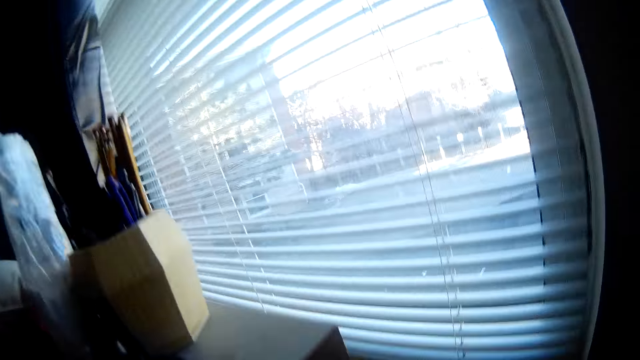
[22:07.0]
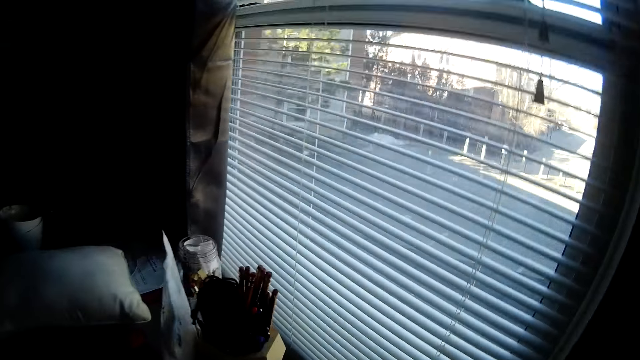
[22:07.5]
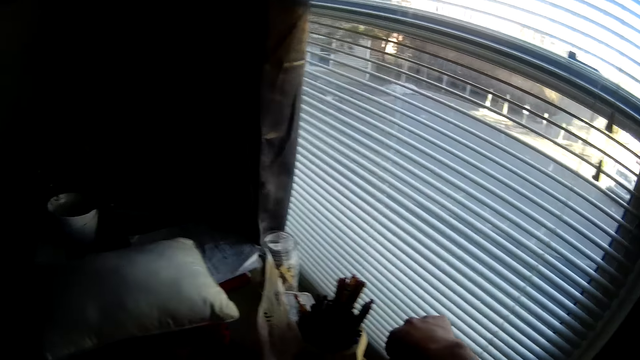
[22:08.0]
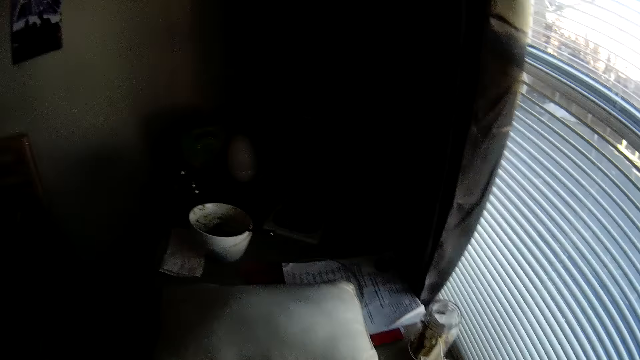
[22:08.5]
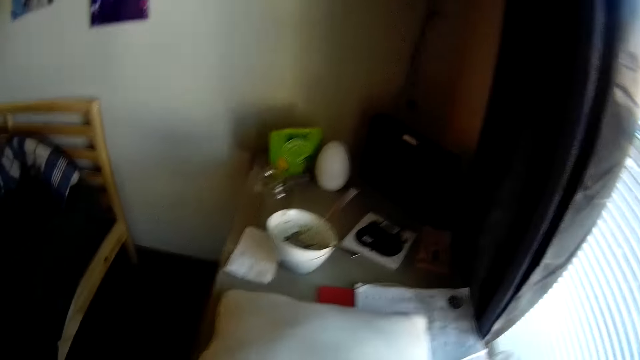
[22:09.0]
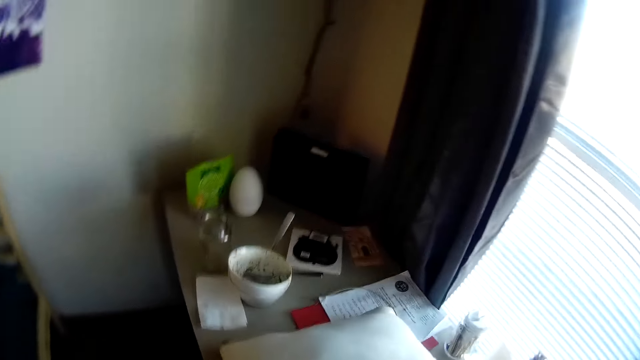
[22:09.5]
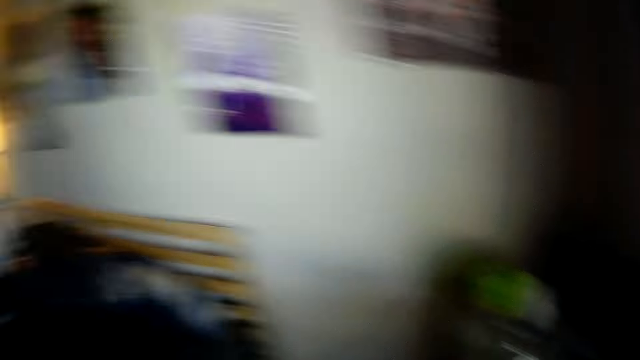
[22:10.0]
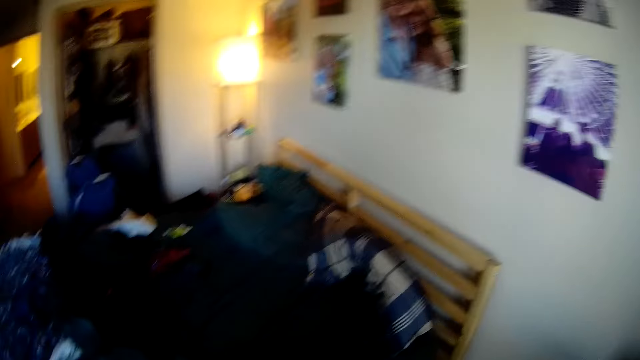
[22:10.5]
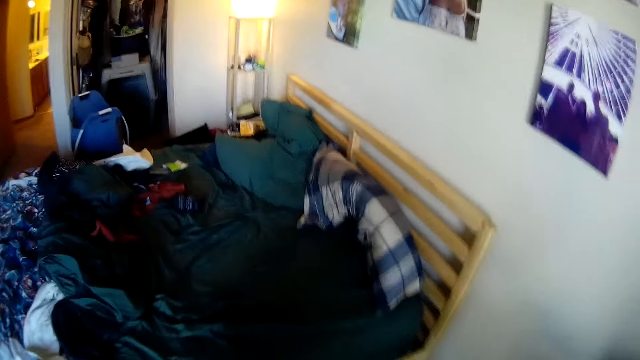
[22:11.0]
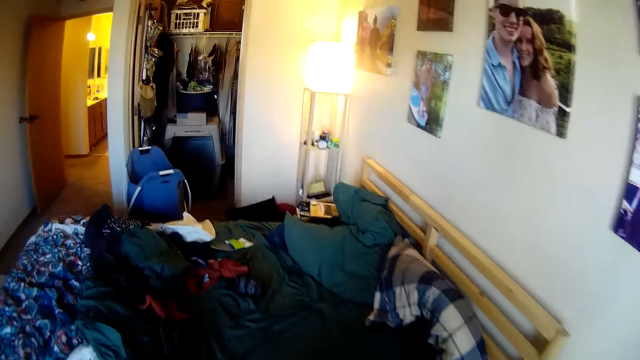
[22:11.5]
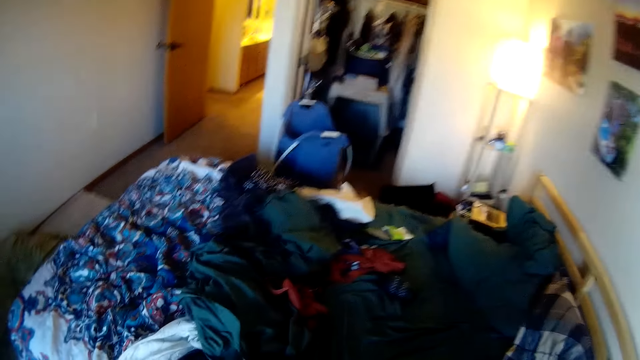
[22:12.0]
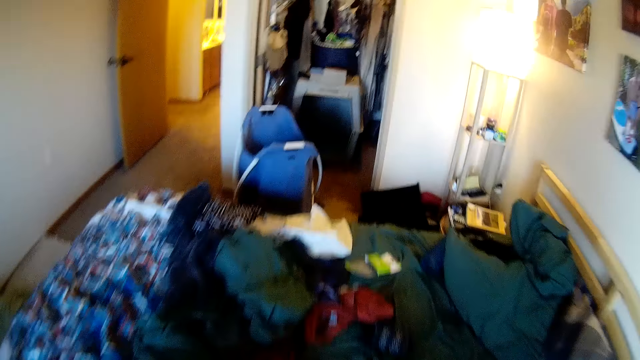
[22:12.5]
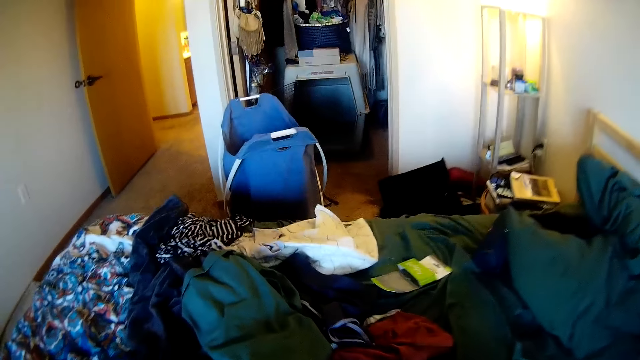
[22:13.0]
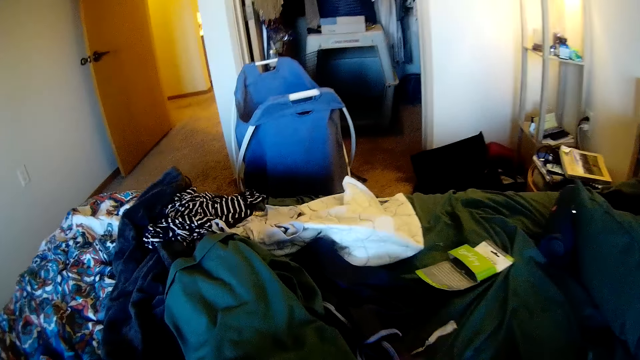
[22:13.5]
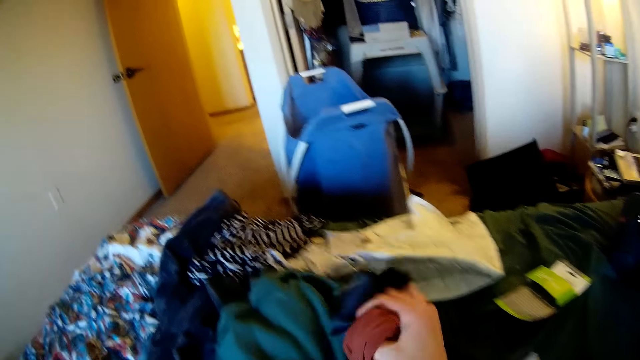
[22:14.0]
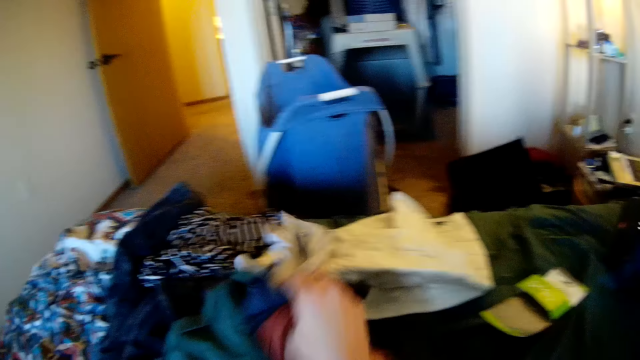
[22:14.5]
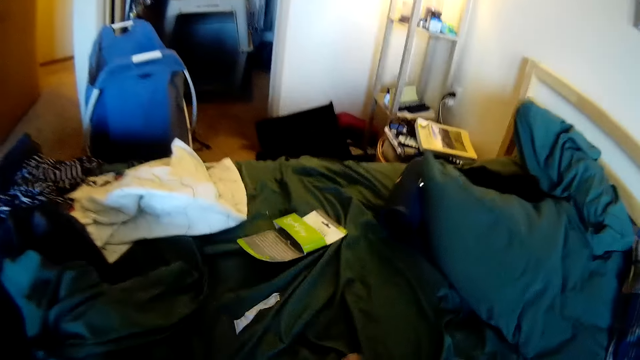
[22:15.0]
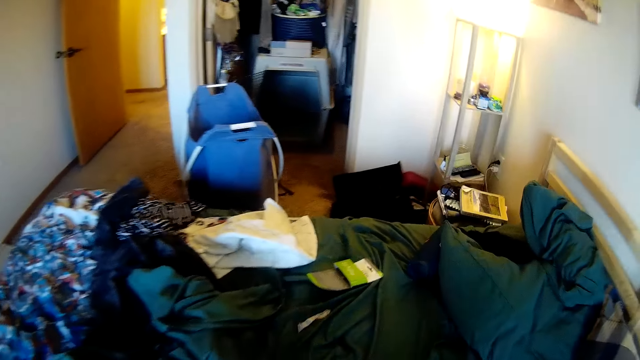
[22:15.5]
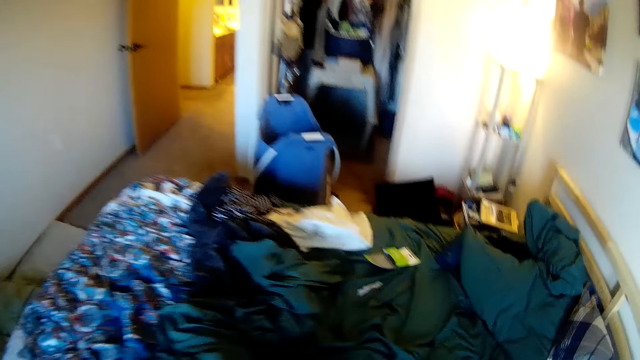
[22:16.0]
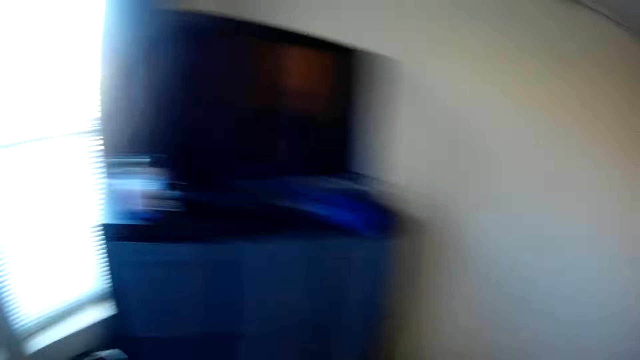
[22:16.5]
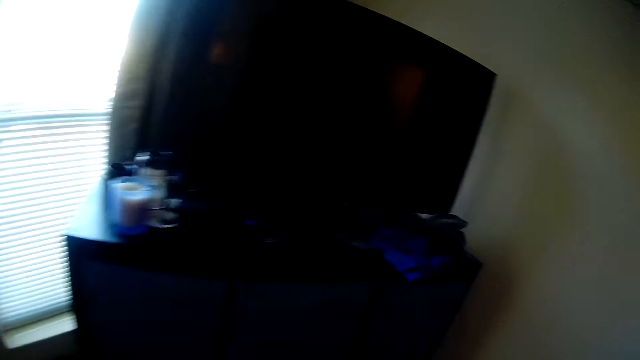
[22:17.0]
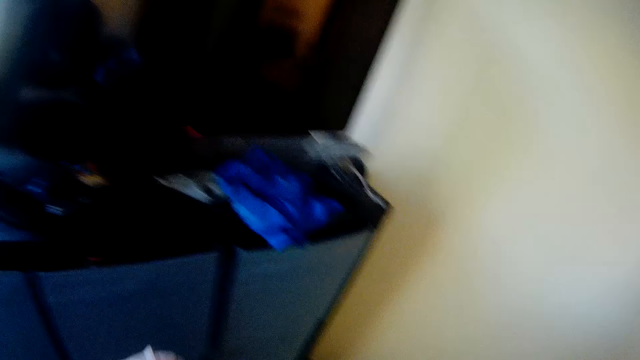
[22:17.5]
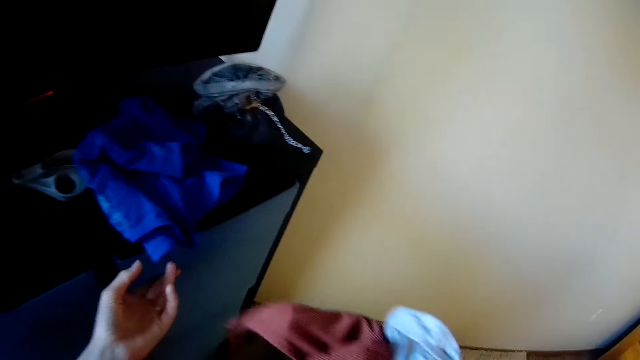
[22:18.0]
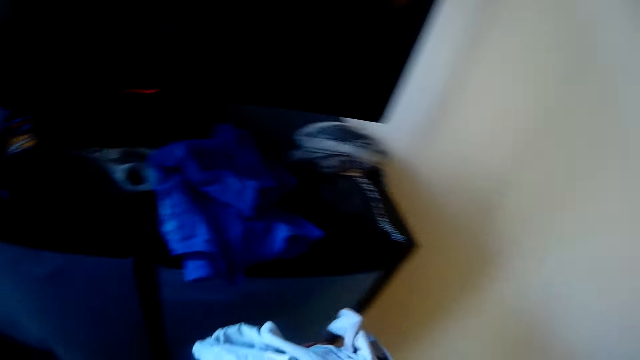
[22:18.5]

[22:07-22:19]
The camera wearer stands in the room. They look around. They take the clothes.

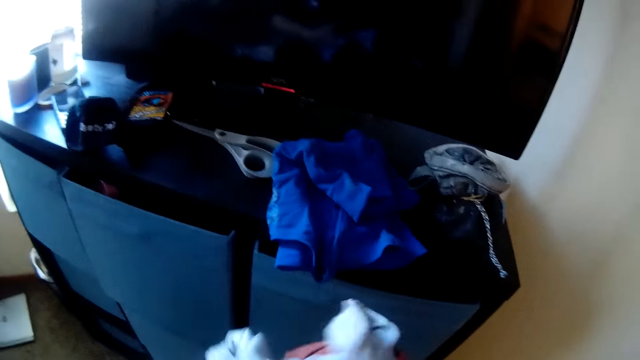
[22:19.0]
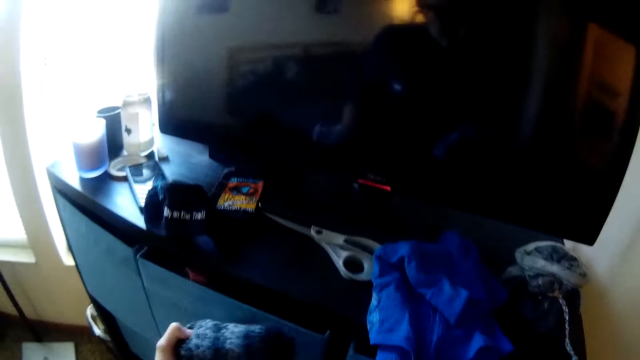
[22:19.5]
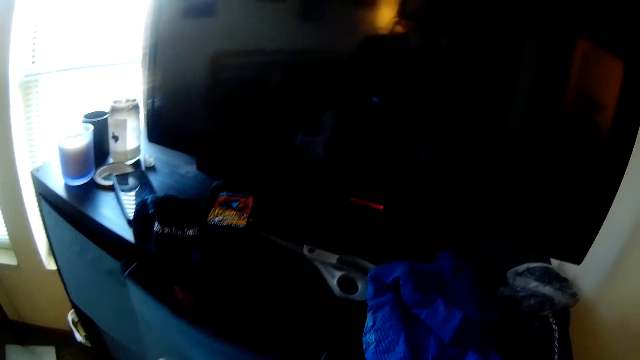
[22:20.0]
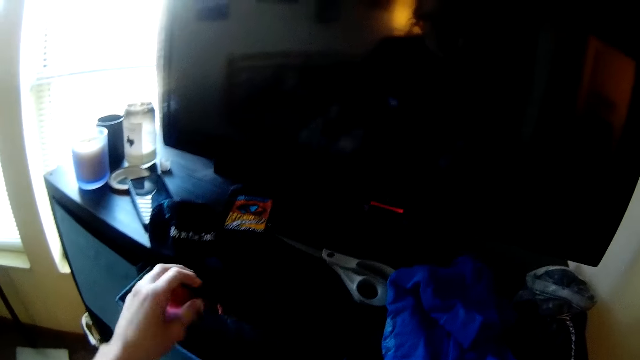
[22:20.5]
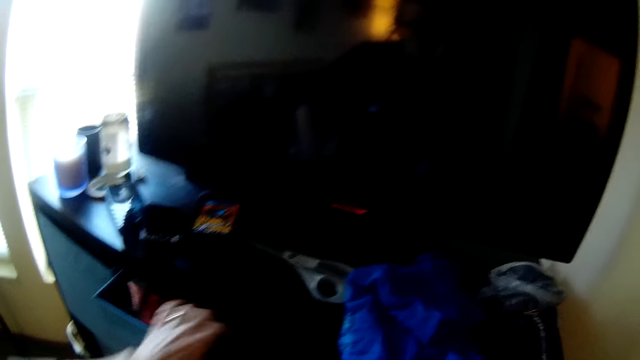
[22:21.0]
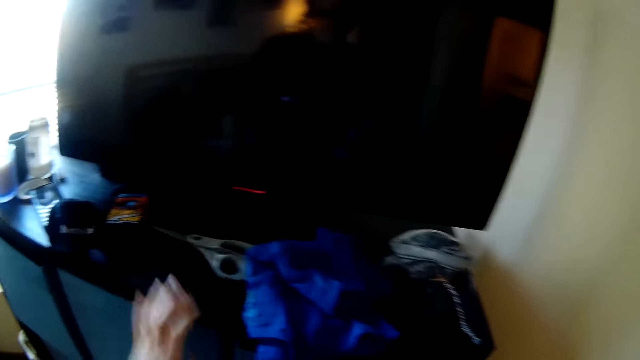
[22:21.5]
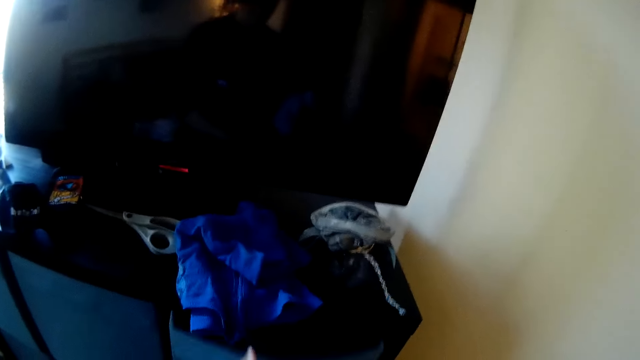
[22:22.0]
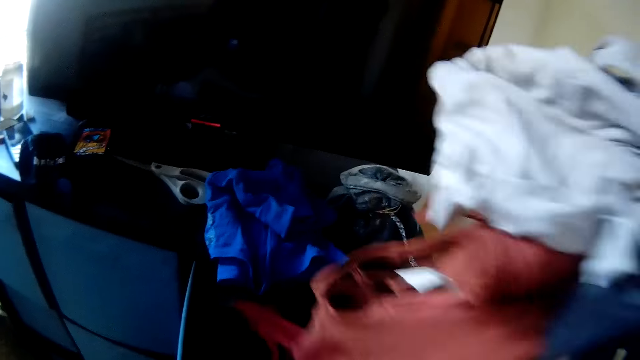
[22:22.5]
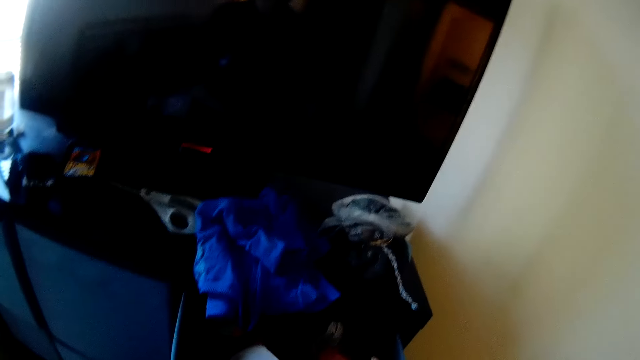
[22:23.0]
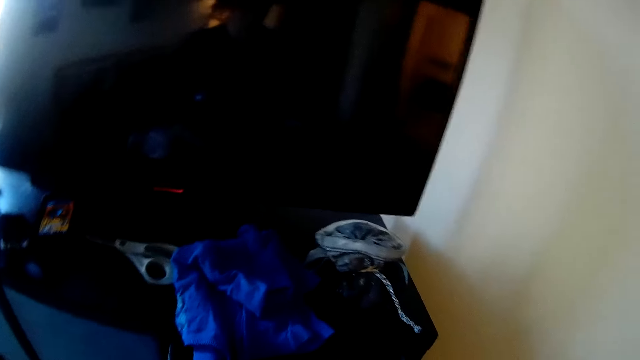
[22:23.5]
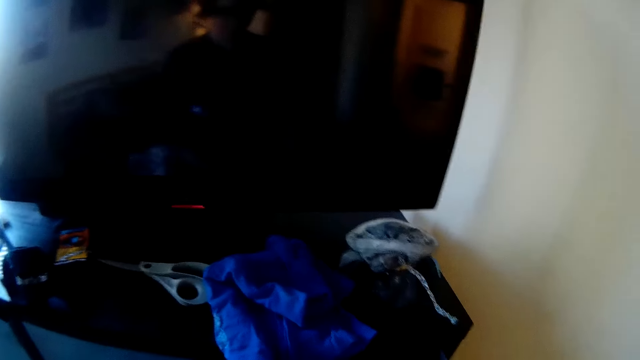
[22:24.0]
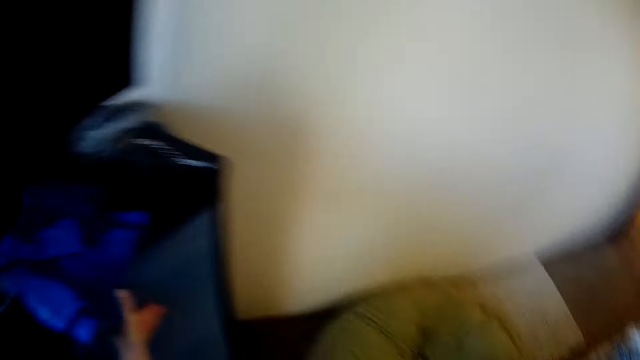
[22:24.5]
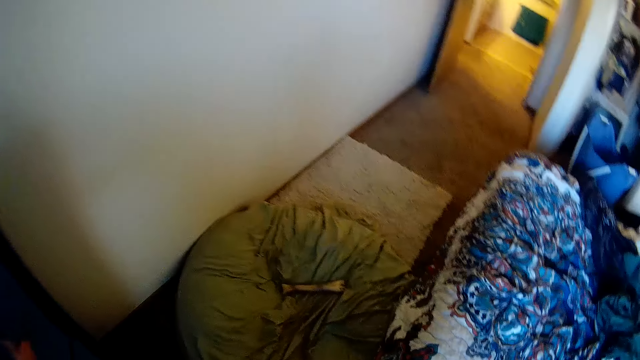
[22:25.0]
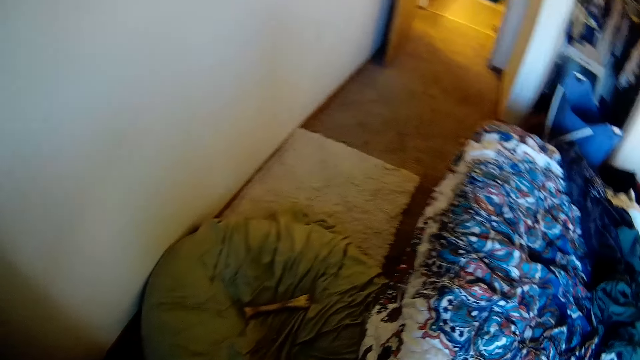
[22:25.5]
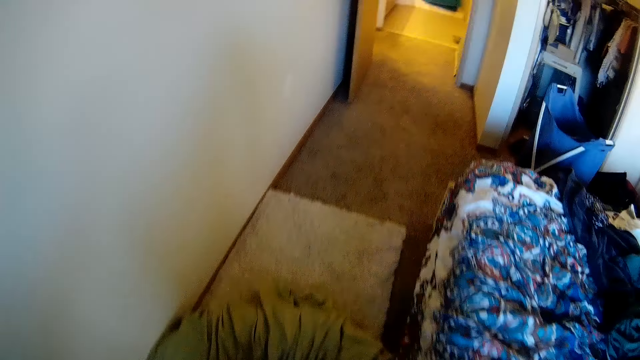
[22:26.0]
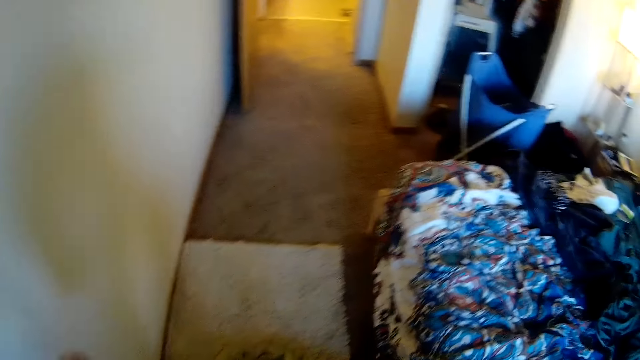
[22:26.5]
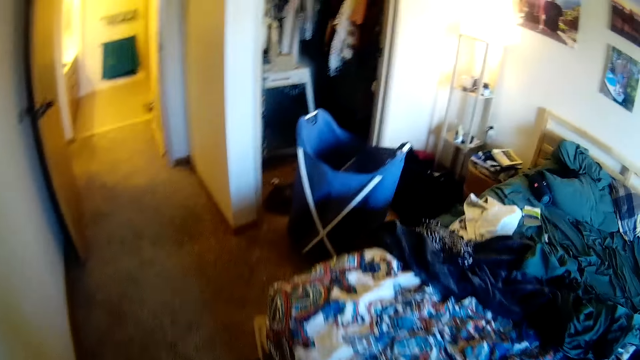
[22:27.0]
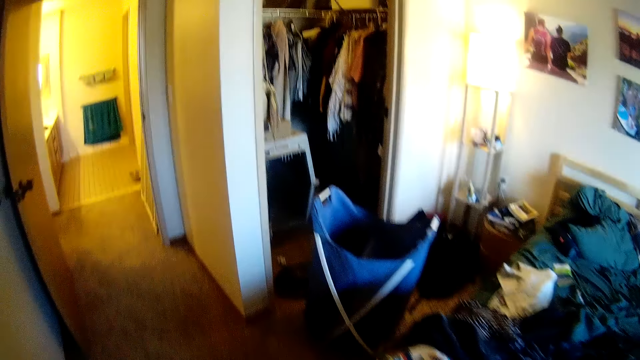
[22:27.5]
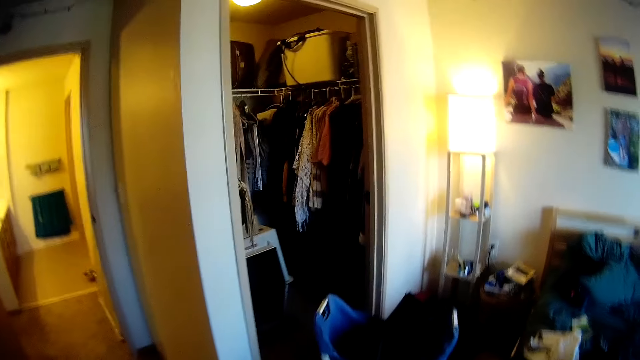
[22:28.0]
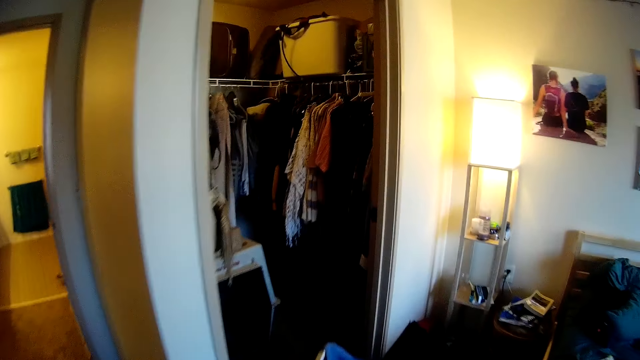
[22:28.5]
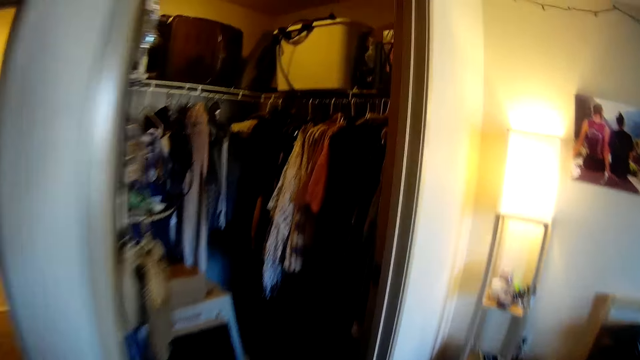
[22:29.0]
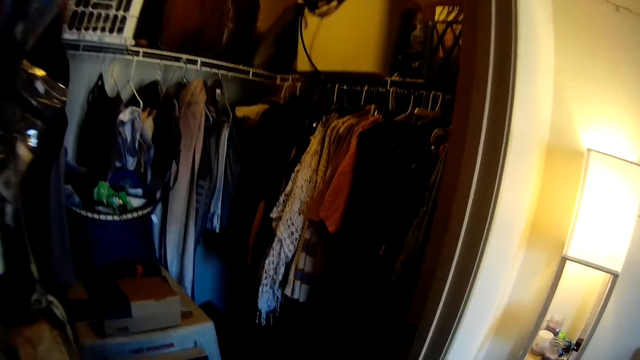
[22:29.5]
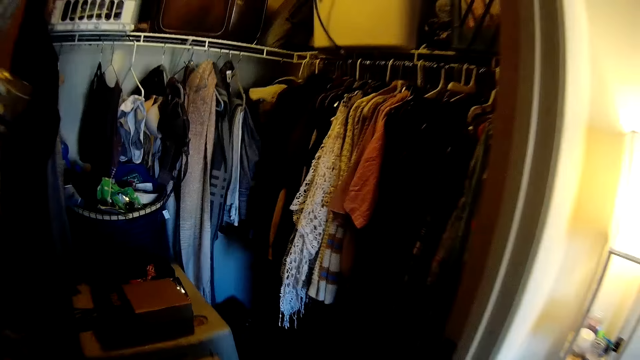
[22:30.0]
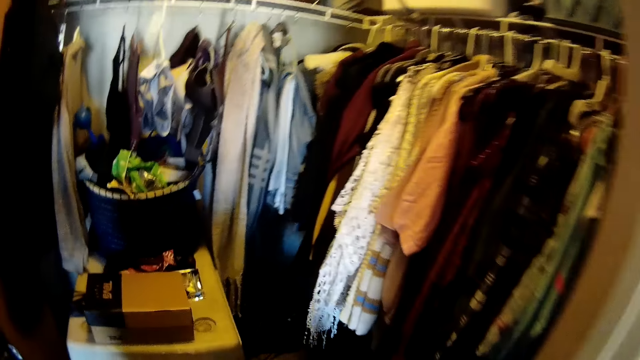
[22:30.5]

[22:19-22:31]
The camera wearer opens the shelf or drawer. They close the drawer. They put clothes in the drawer. They walk in the room.
